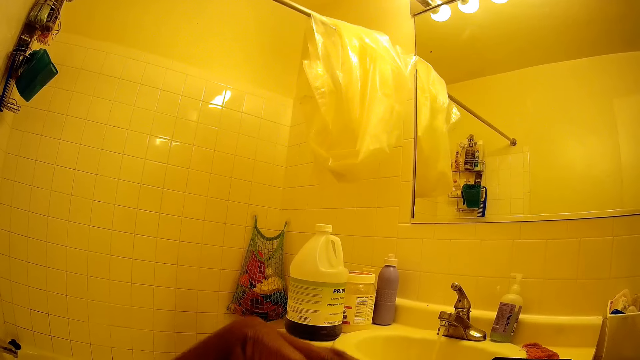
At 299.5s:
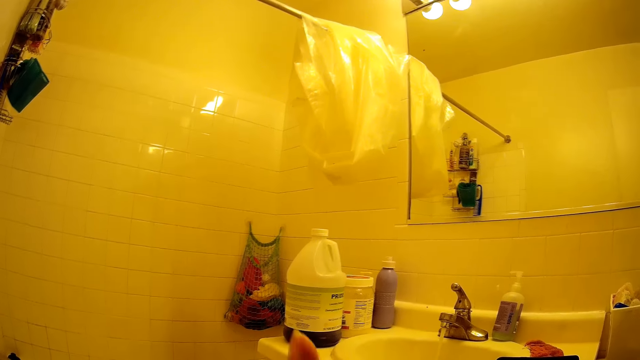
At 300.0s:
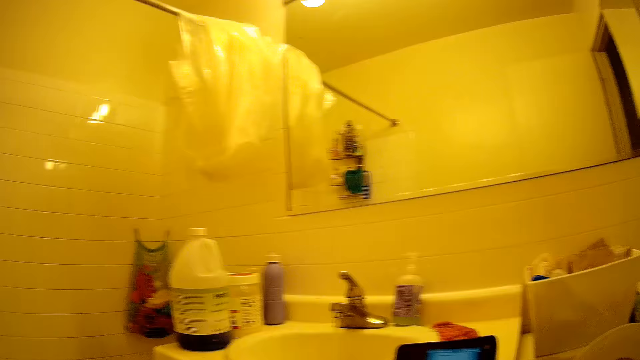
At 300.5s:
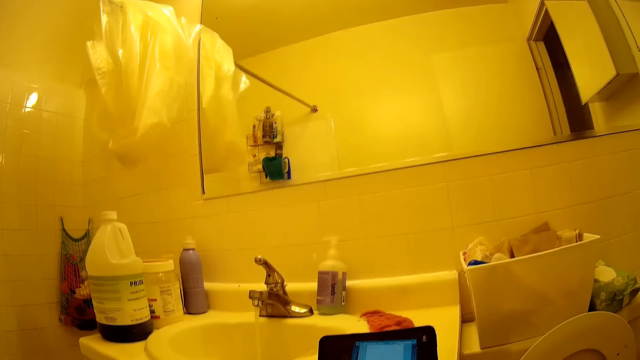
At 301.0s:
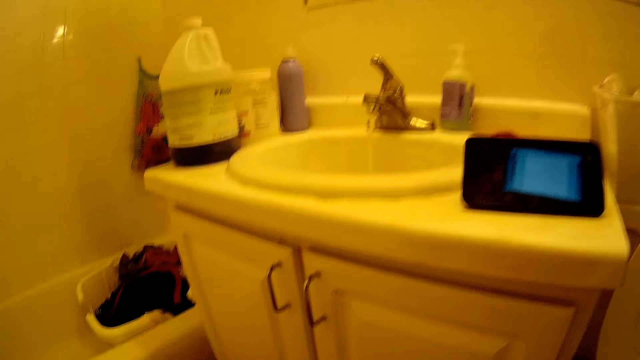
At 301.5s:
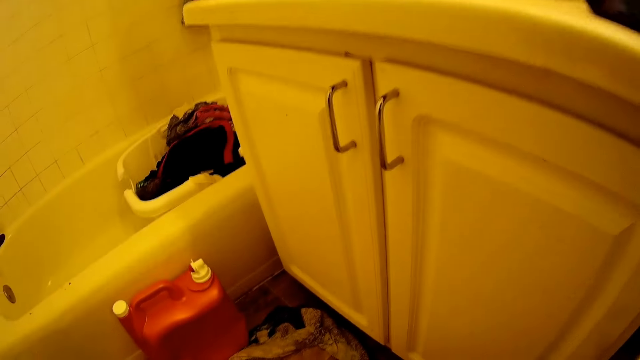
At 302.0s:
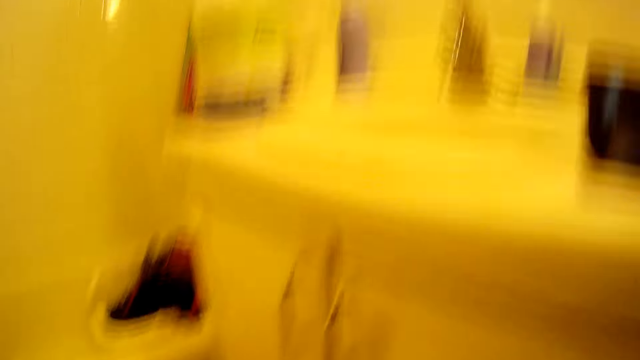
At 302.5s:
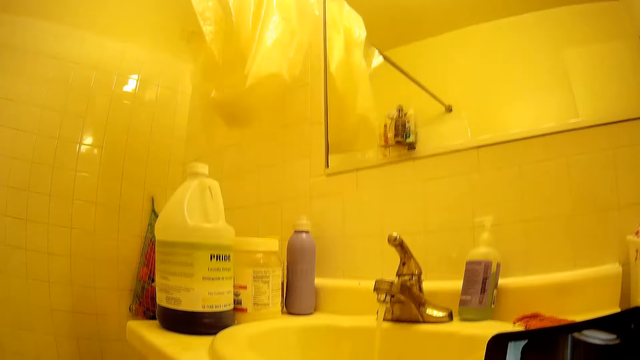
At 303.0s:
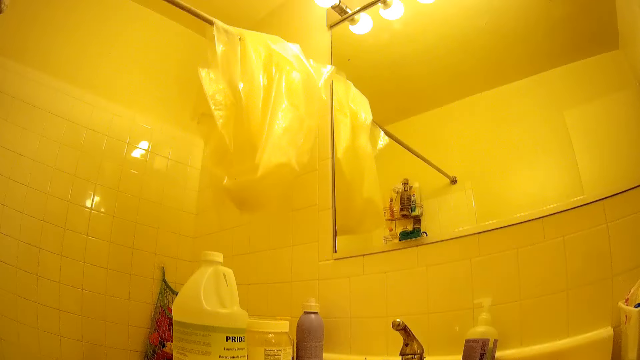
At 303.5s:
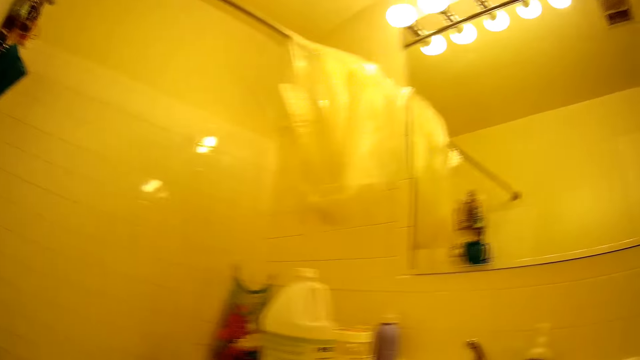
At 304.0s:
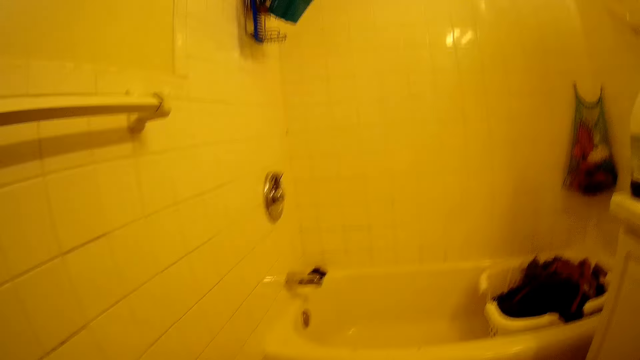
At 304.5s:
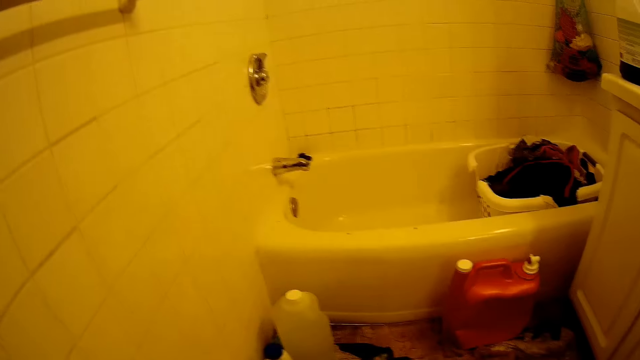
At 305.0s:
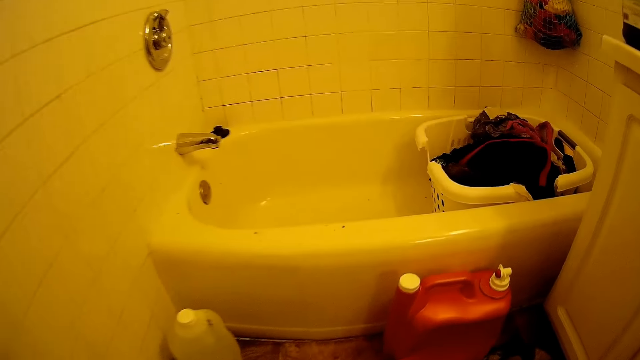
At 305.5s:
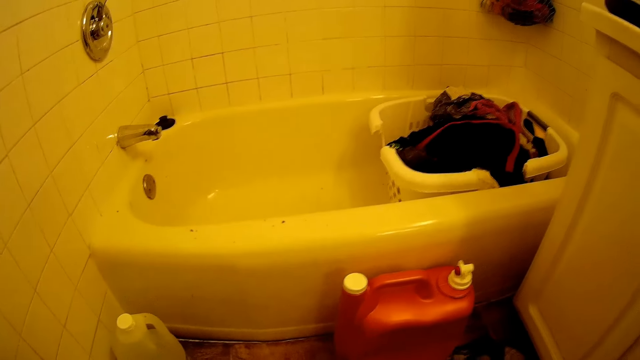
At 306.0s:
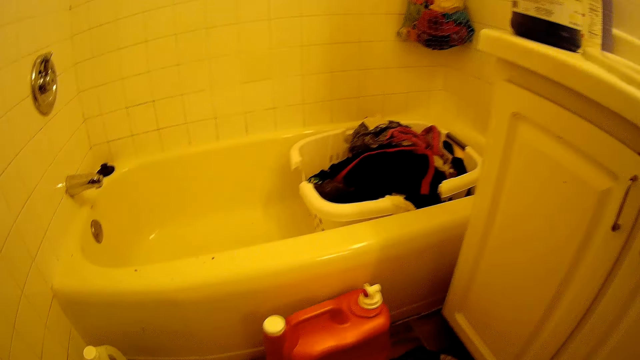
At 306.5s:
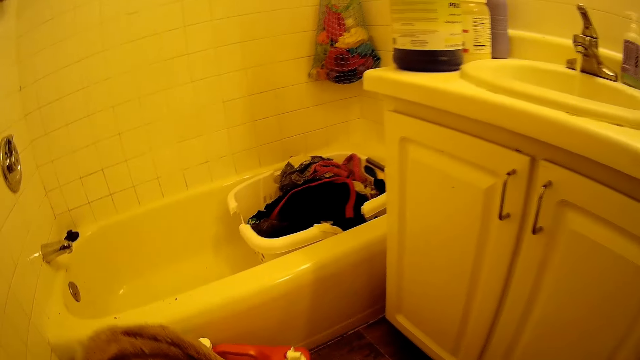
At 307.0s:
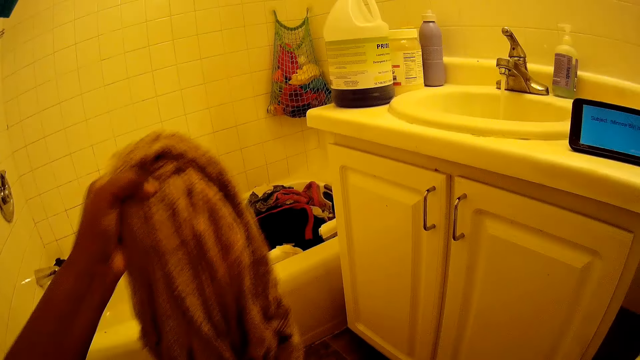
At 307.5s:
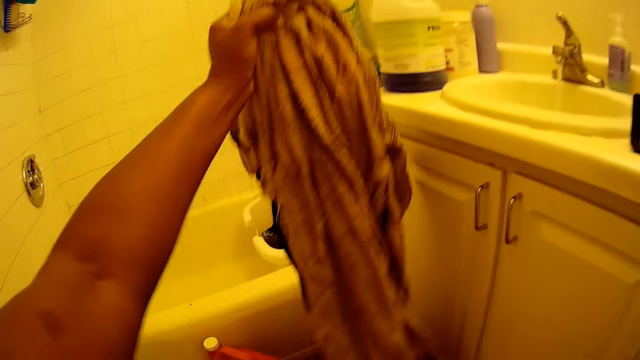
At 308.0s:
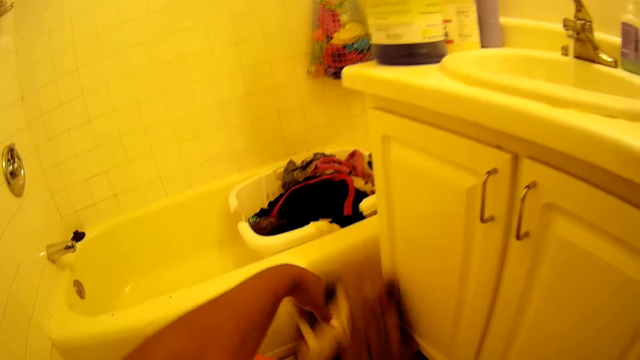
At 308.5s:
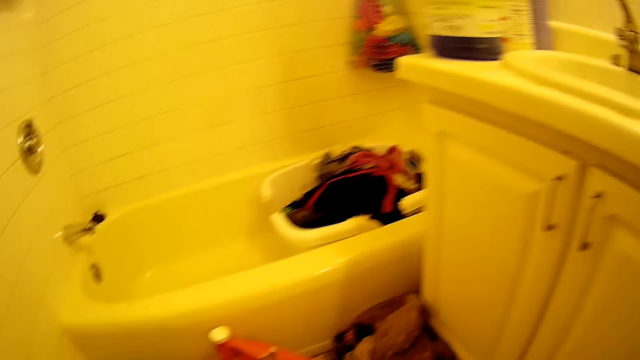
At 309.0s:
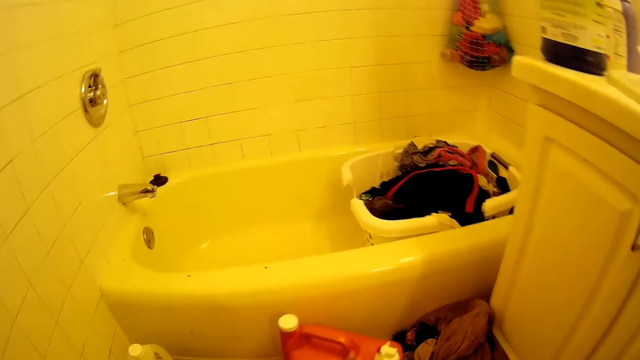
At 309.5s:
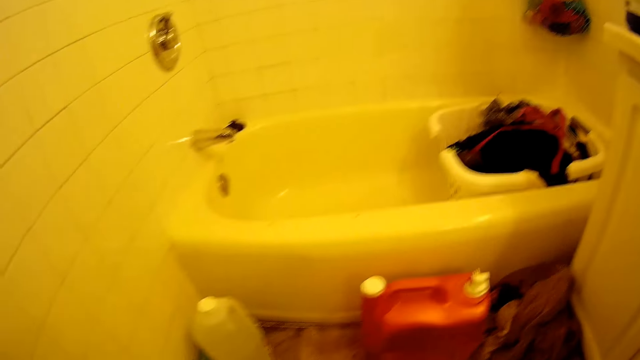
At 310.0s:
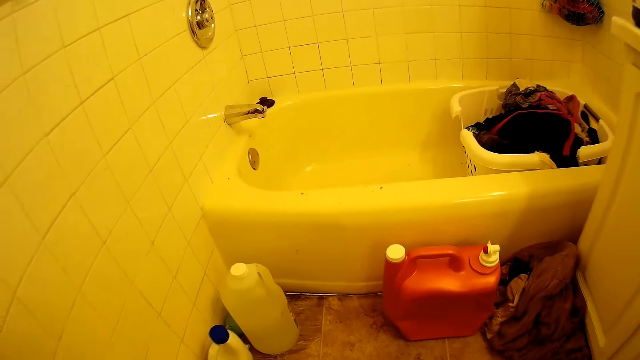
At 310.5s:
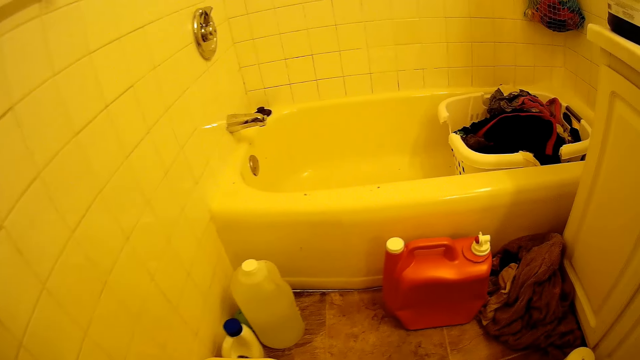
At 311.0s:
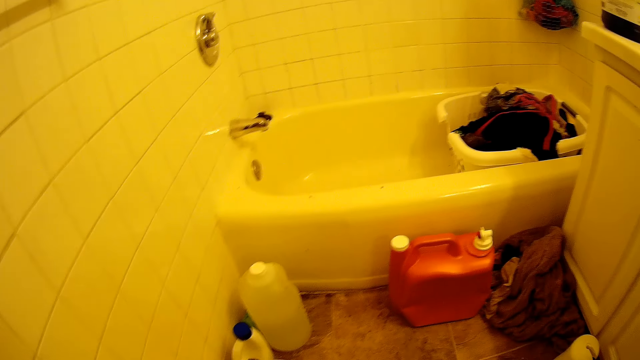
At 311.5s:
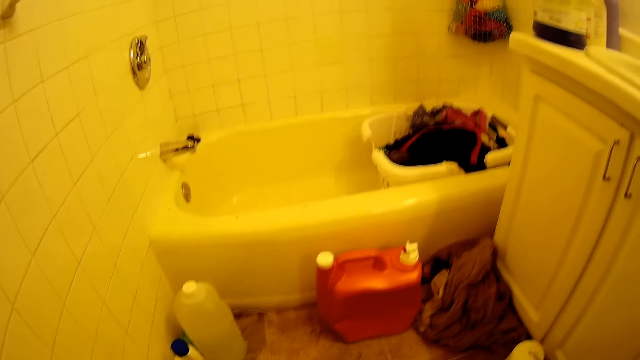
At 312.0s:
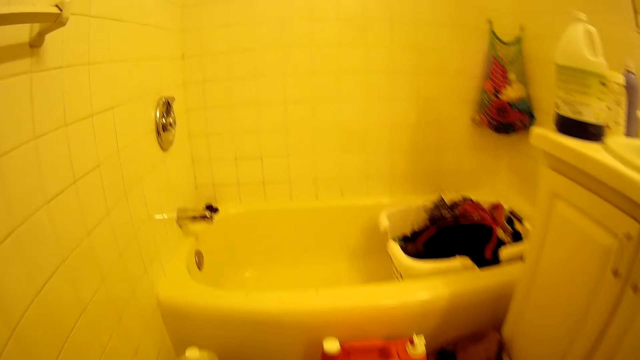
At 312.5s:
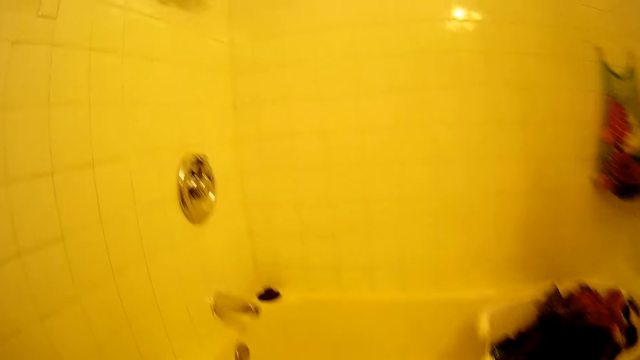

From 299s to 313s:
The camera wearer covers the liquid bathroom wash bottle in her right hand with the plastic lid in her left hand. She looks at the phone. She looks at the cabinet doors. She looks around. She looks at the bathtub. She lifts a piece of cloth. She drops a pack of clothes in her left hand on the floor. She adjusts a plastic keg on the floor with her right leg. She looks at the water bottle on the floor.

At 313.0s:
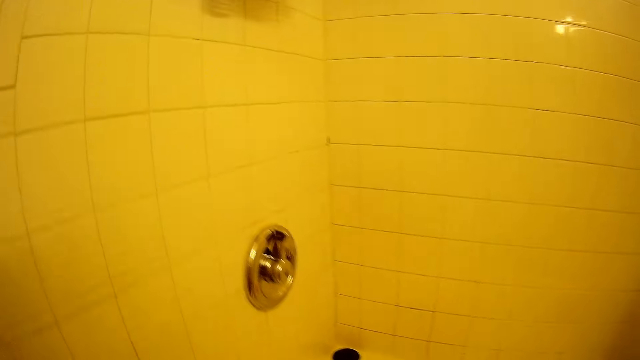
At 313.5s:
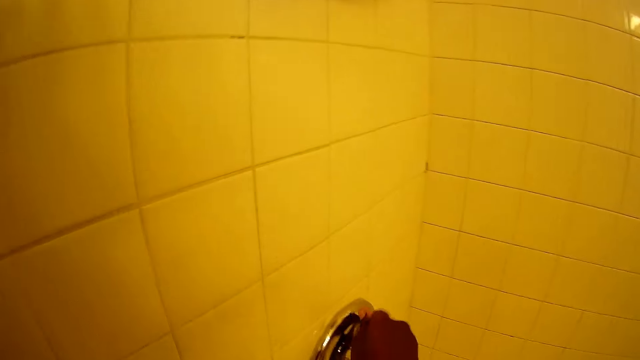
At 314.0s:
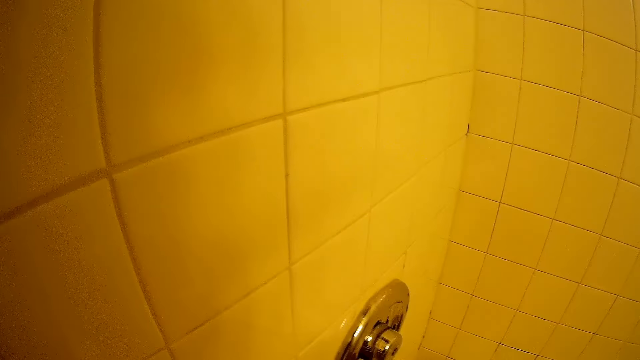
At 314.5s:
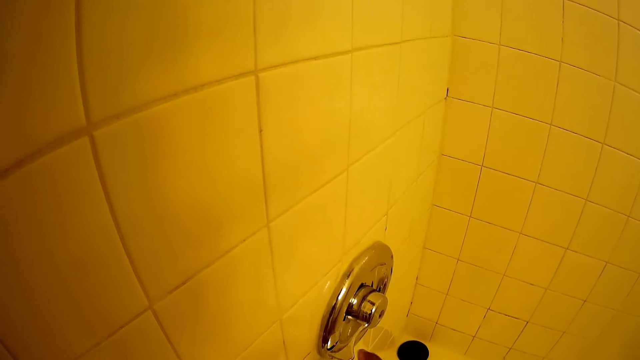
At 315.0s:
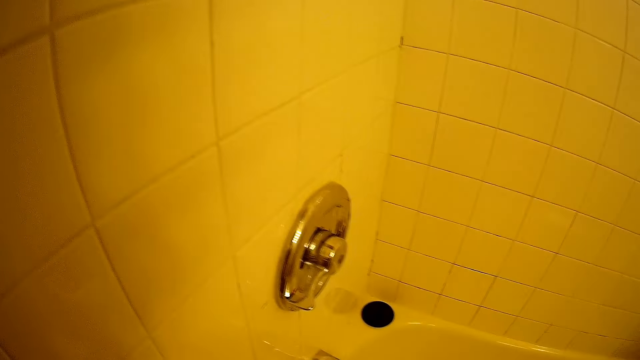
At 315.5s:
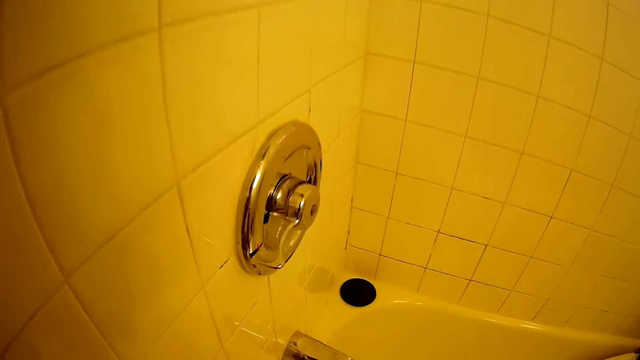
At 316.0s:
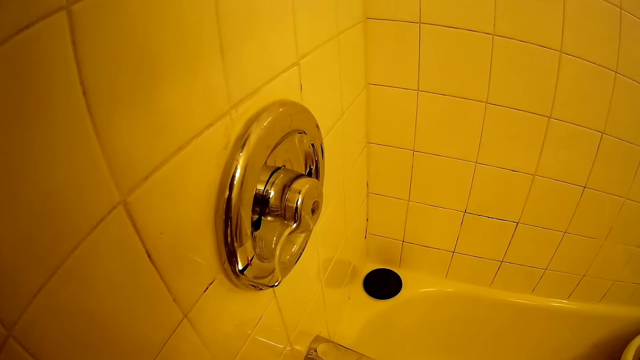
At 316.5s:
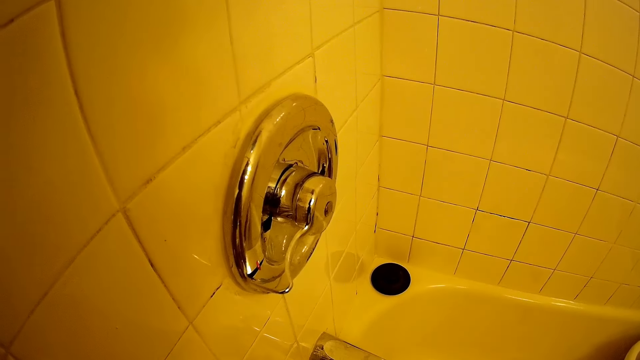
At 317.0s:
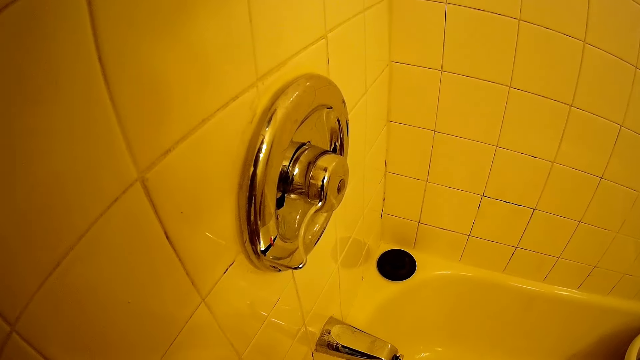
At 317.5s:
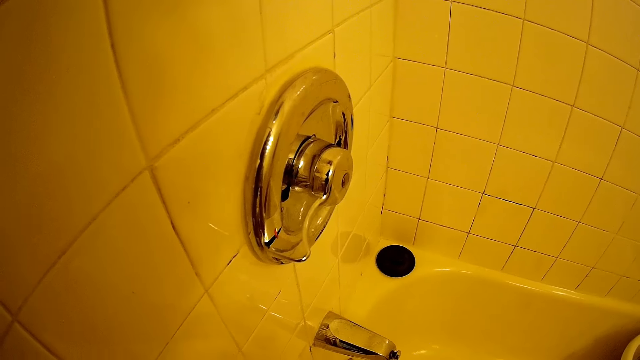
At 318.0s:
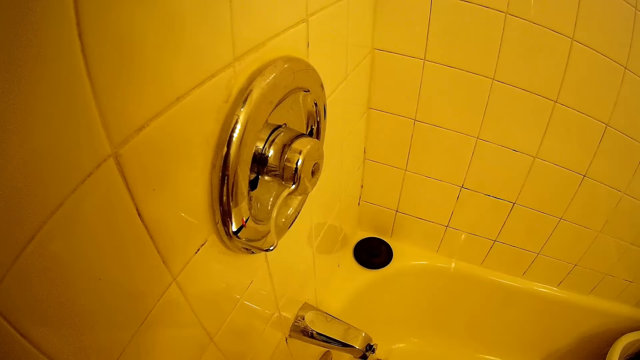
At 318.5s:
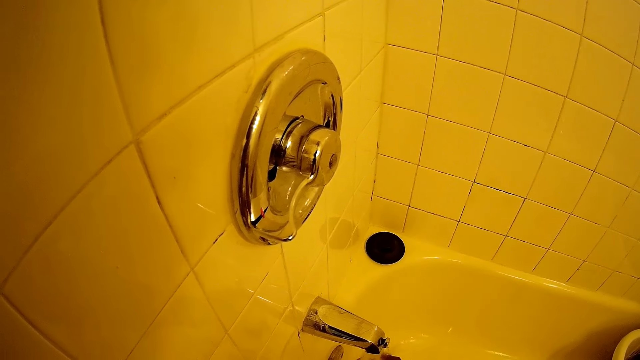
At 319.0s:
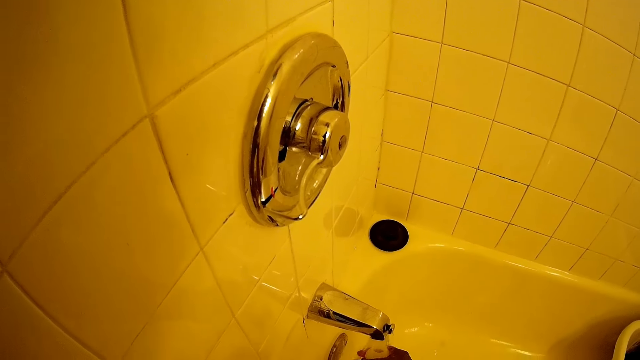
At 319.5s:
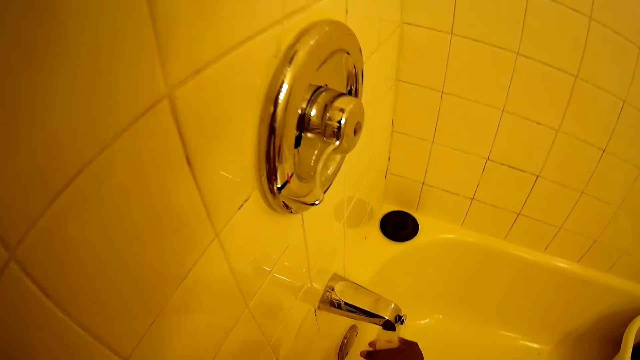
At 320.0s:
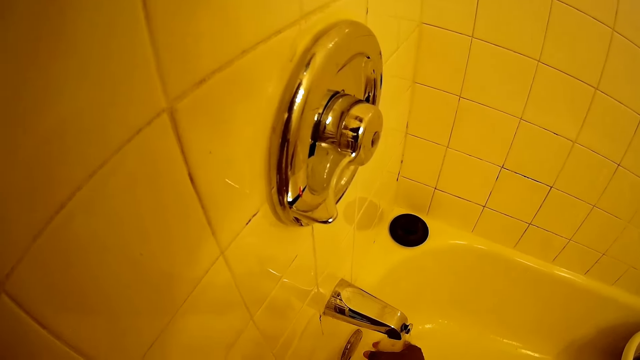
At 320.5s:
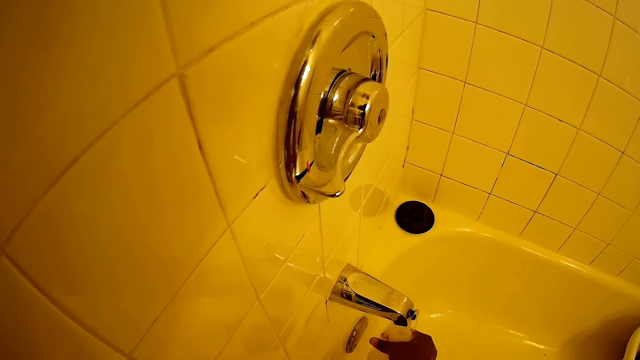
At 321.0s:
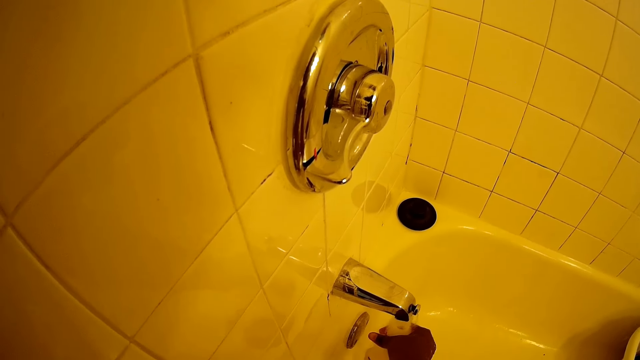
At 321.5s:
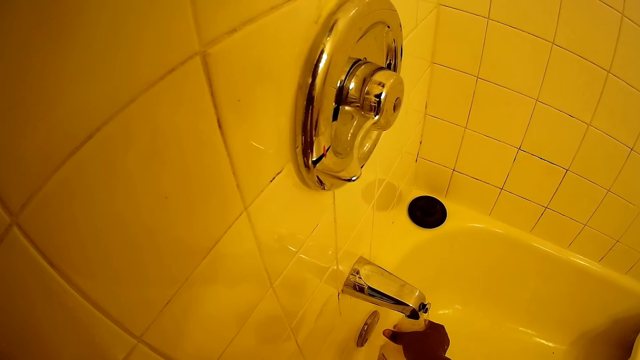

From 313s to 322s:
The camera wearer turns on a bathroom tap with her right hand. She looks at the water in the bathtub. She puts the plastic bottle in her right hand under the running tap.
